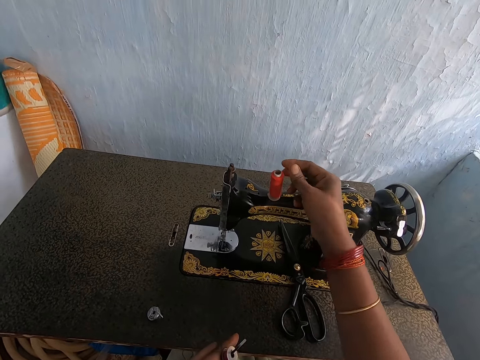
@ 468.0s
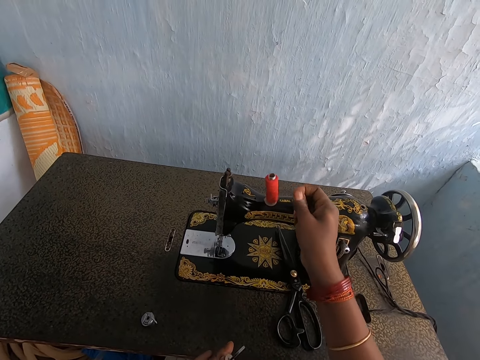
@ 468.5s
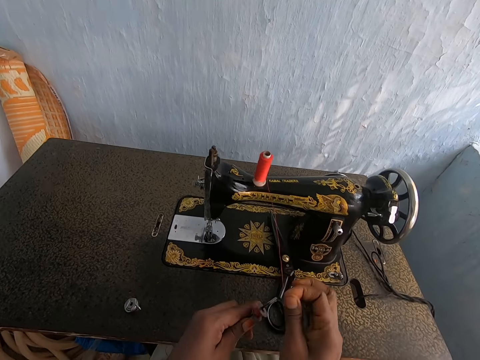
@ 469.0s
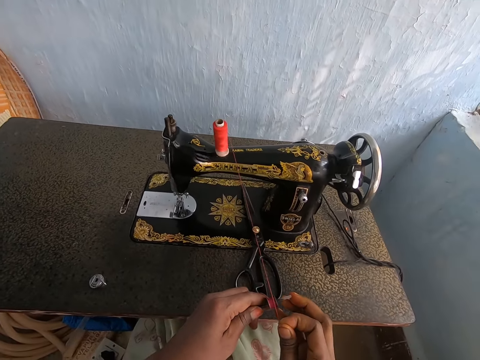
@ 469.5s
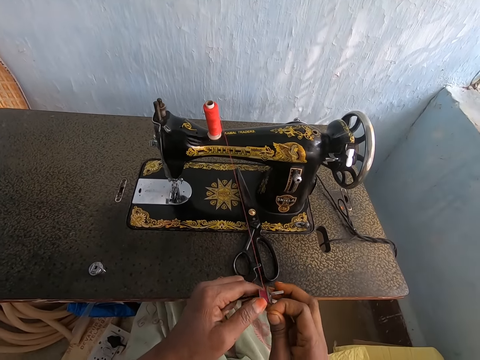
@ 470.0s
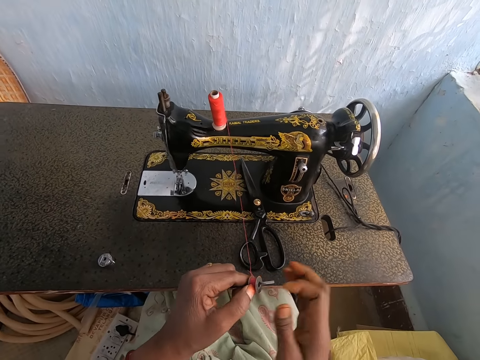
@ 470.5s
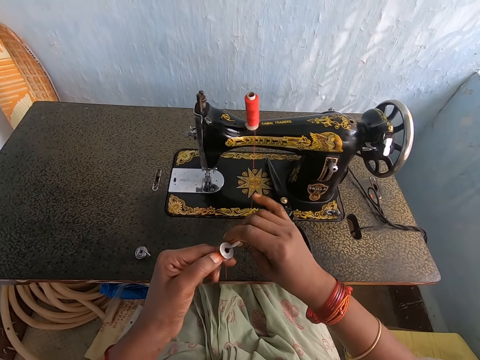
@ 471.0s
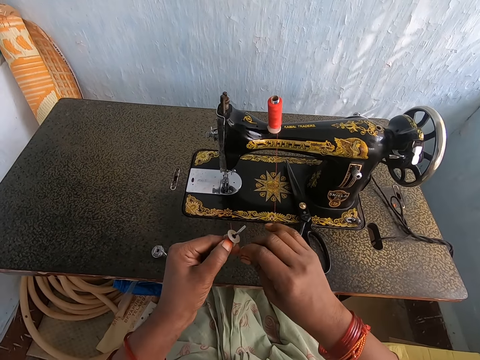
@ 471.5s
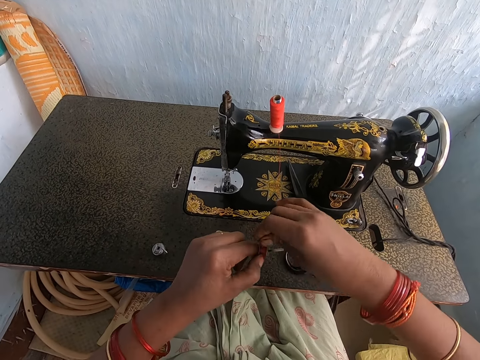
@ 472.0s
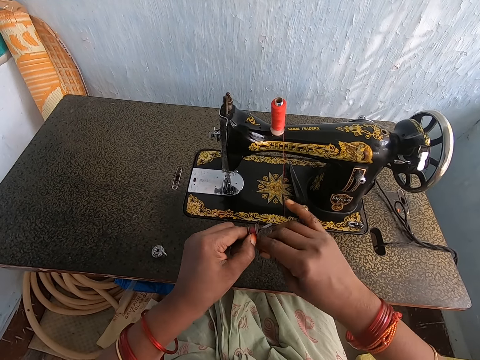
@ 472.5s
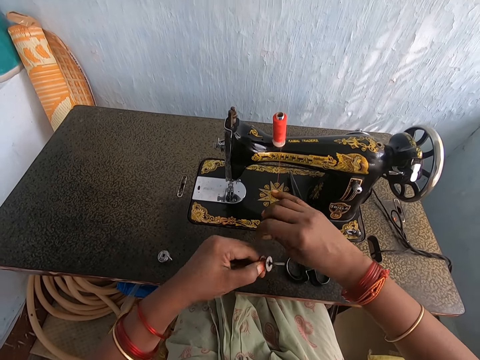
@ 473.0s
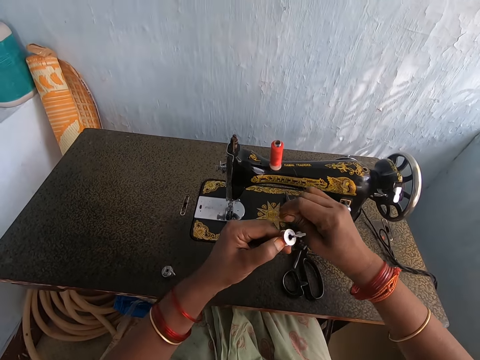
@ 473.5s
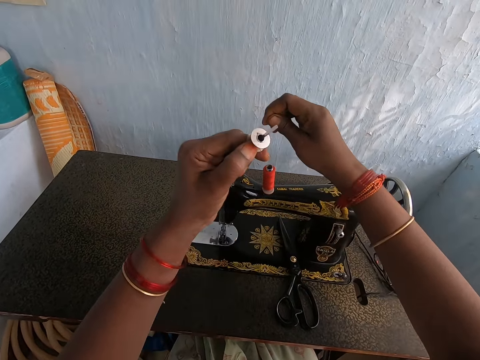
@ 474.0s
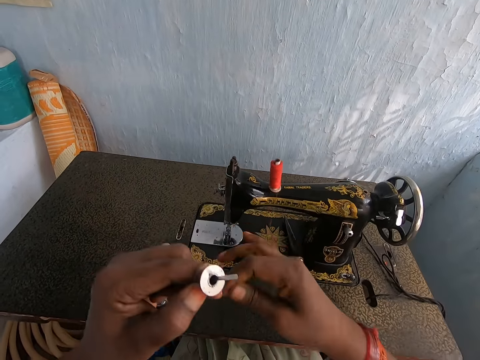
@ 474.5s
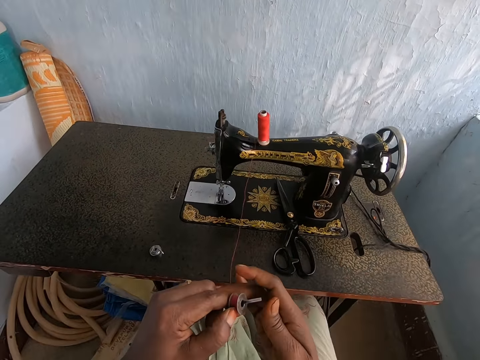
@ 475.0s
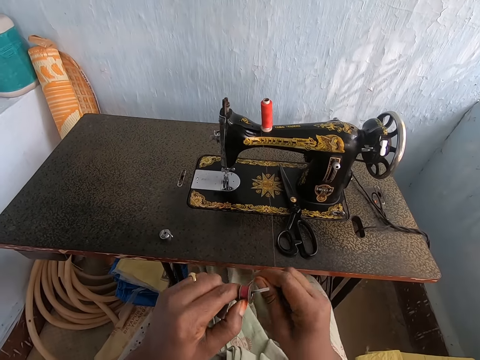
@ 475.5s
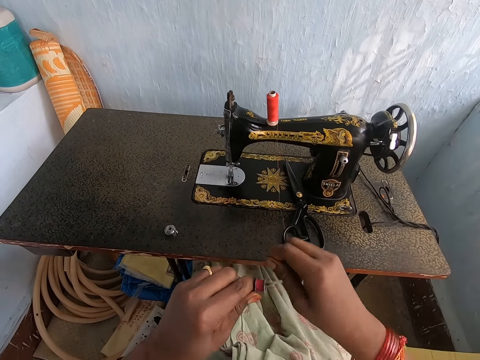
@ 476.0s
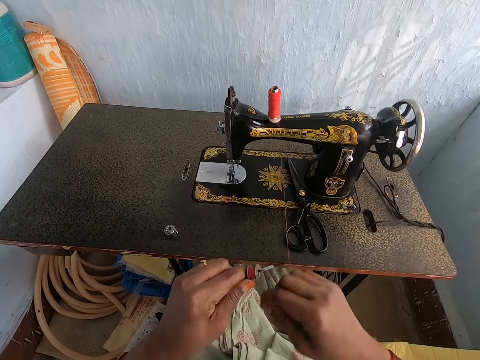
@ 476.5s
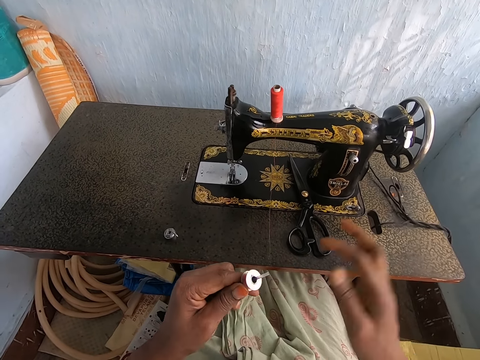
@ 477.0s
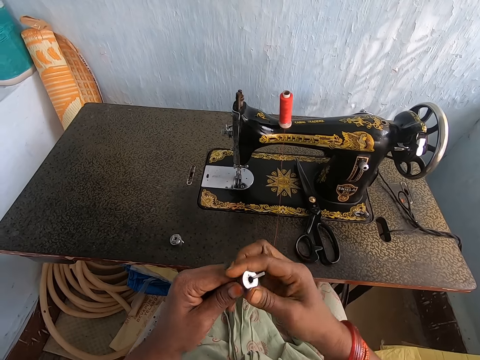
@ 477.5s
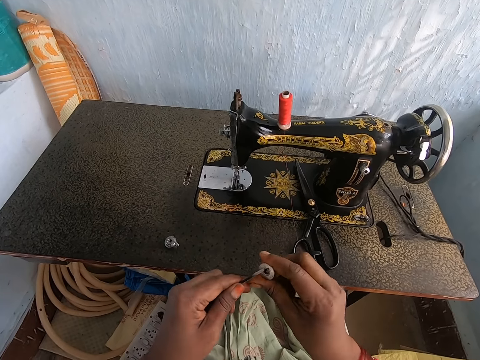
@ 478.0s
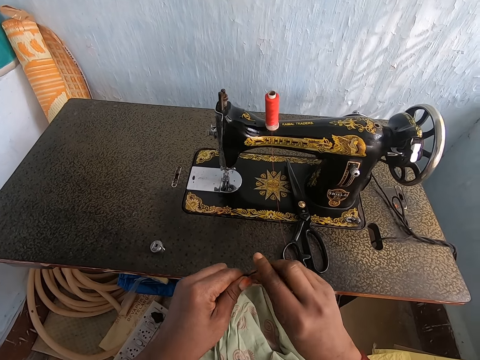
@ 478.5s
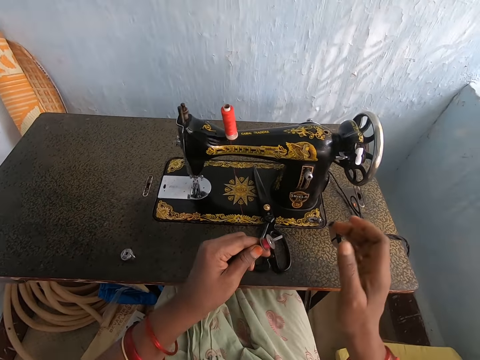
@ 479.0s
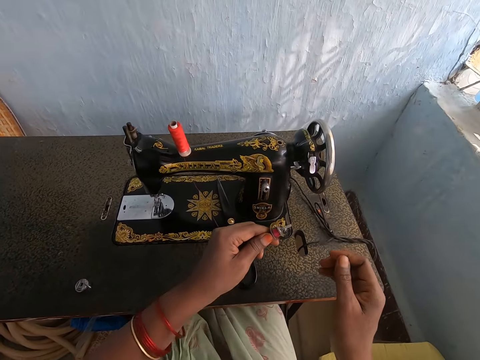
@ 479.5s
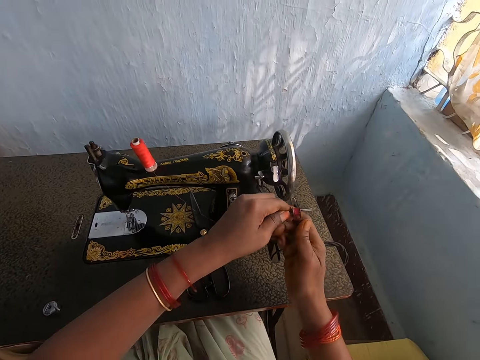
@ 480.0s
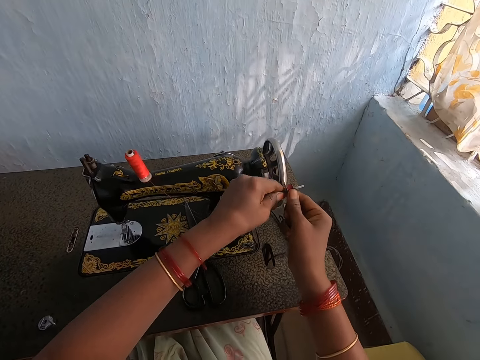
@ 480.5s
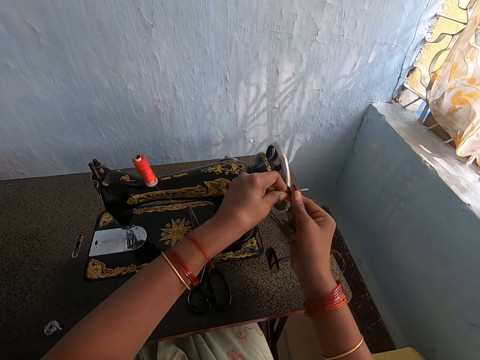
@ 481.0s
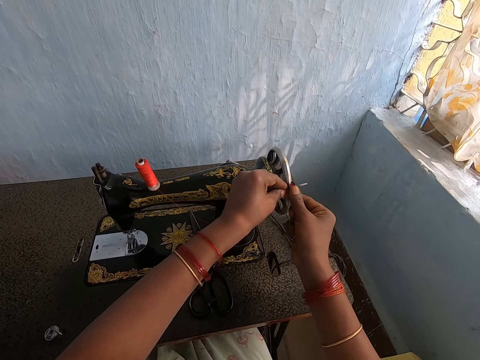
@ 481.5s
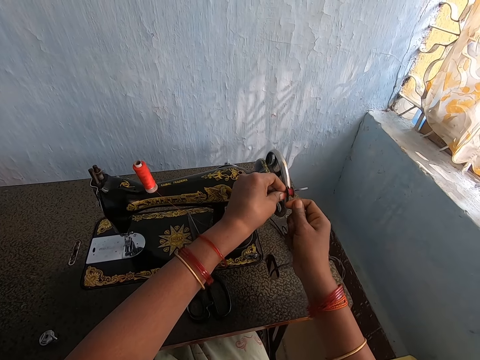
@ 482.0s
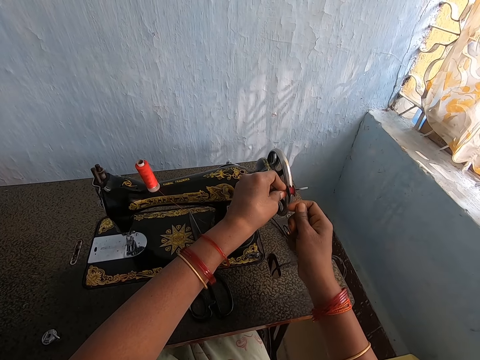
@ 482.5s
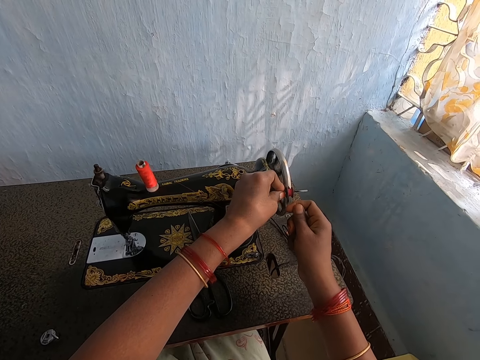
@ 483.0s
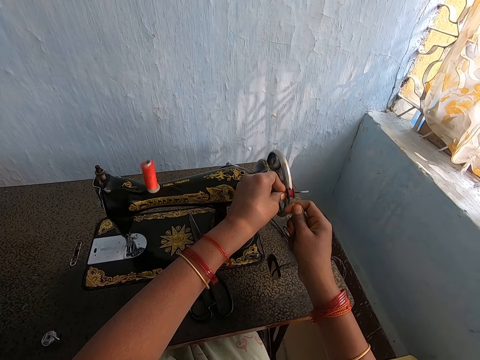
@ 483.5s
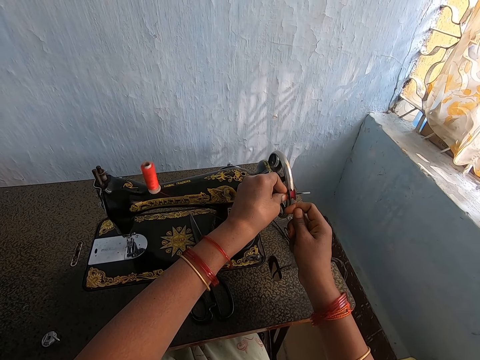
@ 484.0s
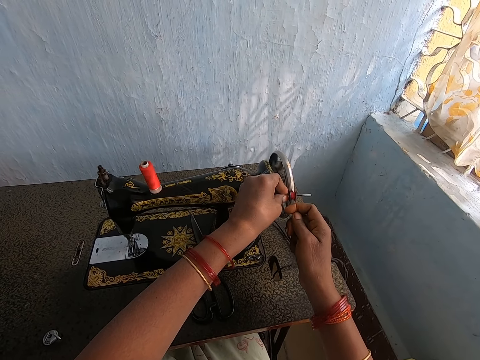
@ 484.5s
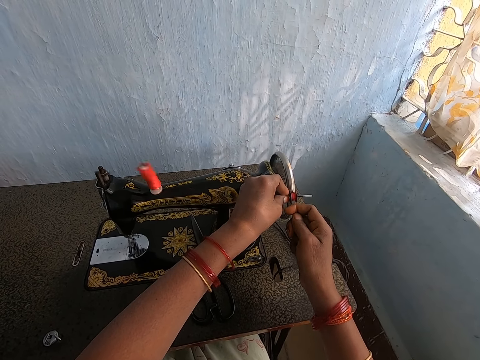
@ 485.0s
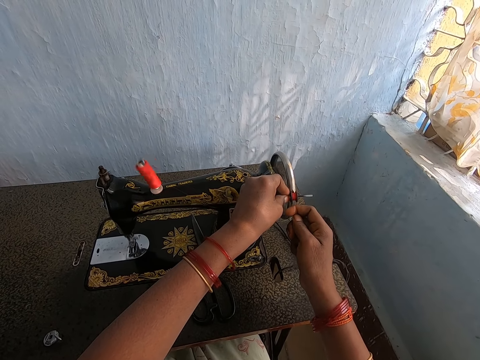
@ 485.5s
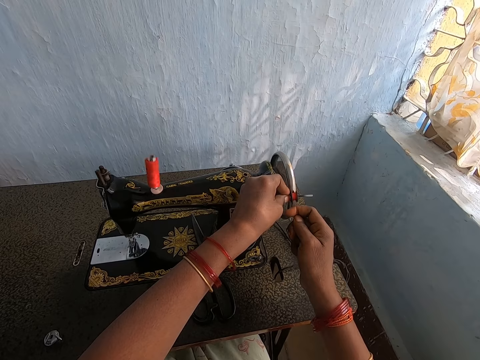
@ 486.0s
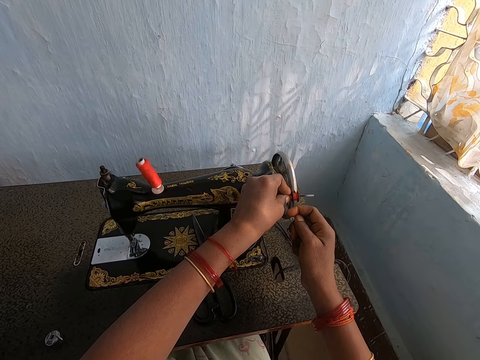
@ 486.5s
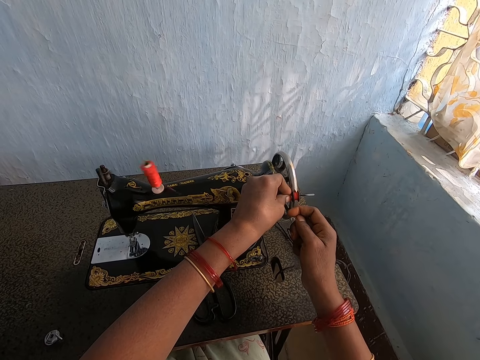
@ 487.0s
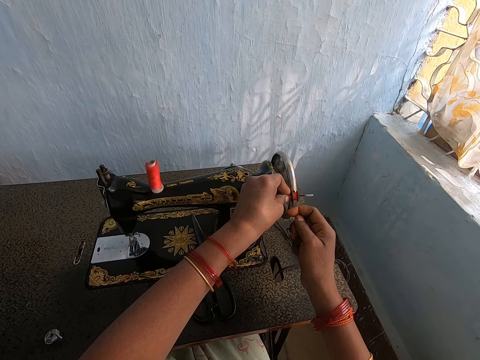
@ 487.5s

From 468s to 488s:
The camera wearer pulls thread from the orange thread roll on the spool pin of the sewing machine with her right hand. She places the thread on the thread reel or thread holder with her right hand. She rolls the thread on the thread reel with her right hand. She removes the thread reel from the iron rod with her right hand. She rotates the thread holder on the machine. She fixes the thread reel on the iron rod with her right hand. She places the thread reel on the iron rod against the balance wheel of the sewing machine with both hands. She reels against the balance wheel of the sewing machine with both hands.

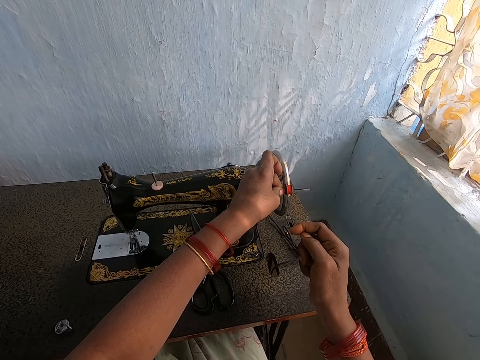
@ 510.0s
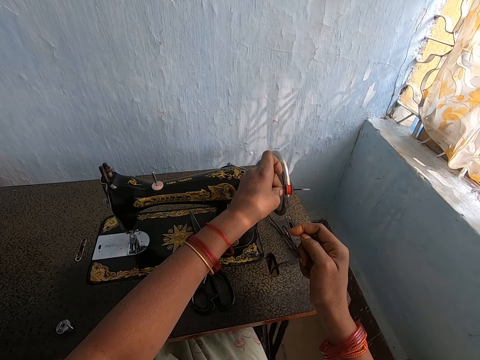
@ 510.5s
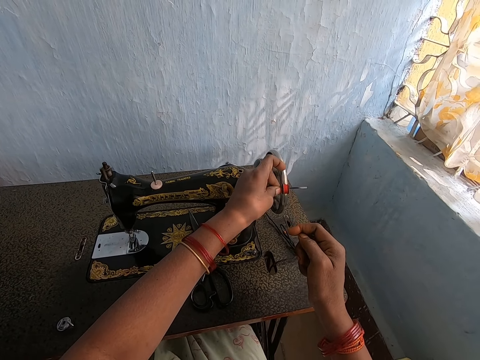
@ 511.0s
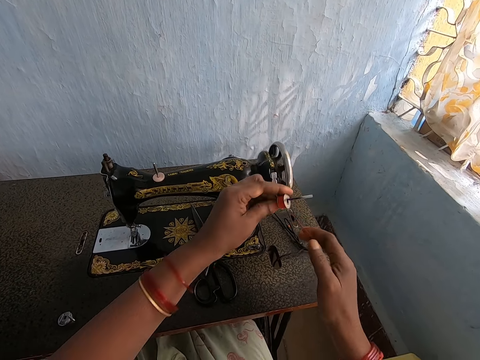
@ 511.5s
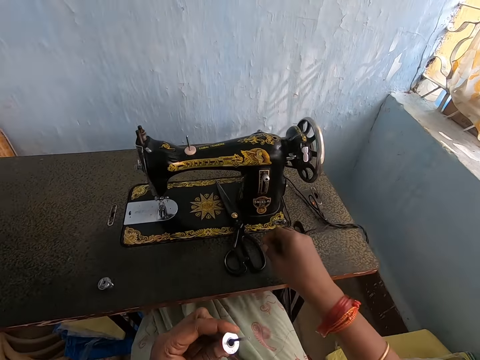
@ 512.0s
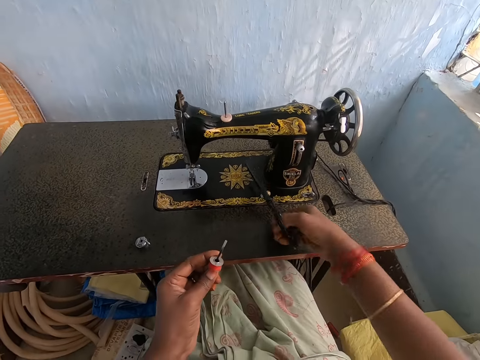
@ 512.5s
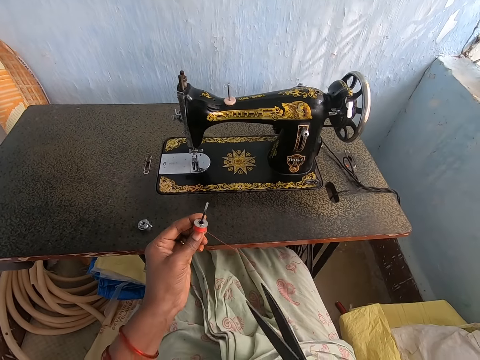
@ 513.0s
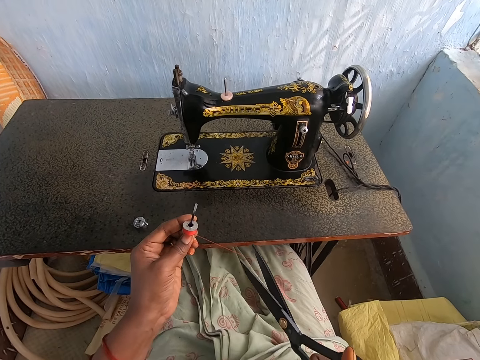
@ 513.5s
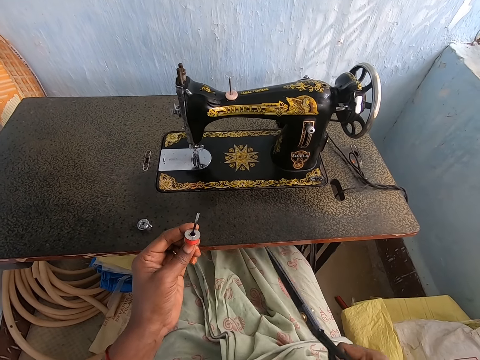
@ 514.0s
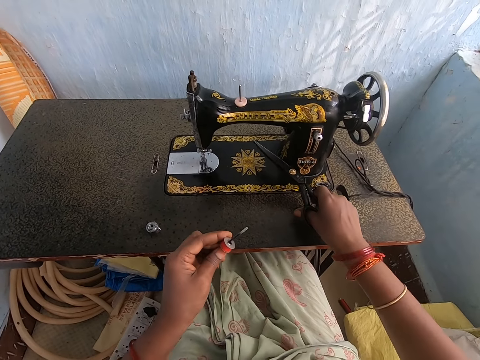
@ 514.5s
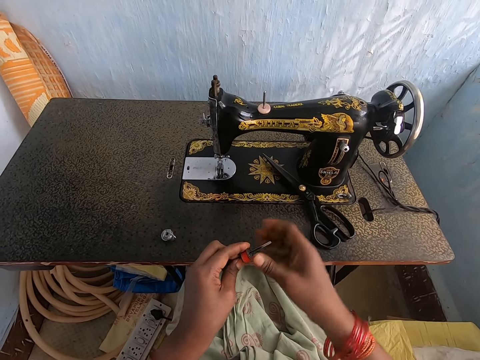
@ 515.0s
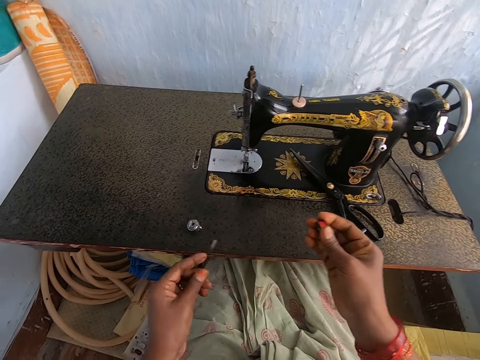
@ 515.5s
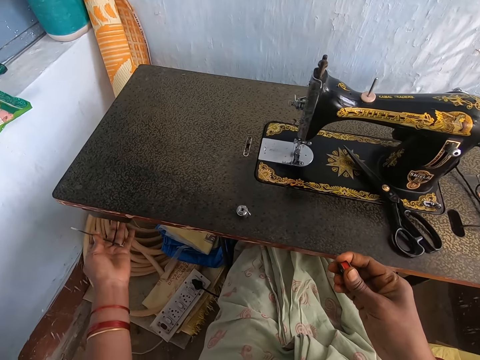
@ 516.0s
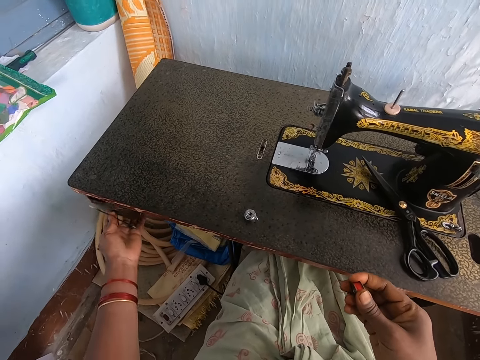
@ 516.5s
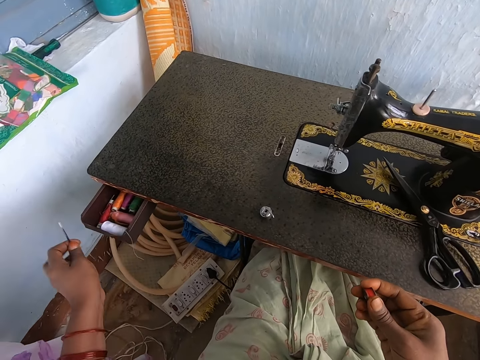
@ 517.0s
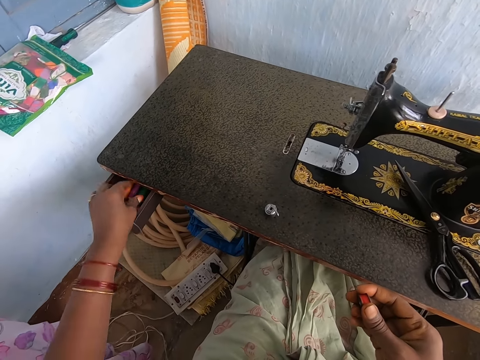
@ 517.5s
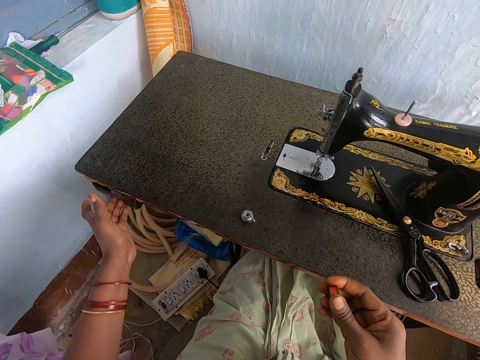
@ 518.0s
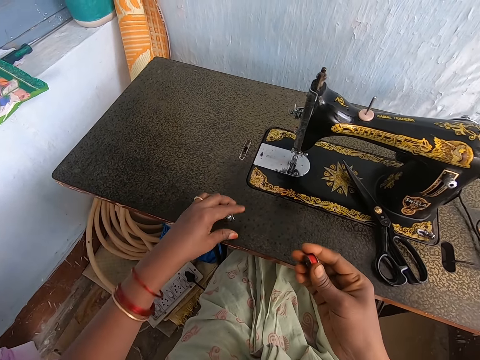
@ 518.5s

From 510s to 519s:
The camera wearer picks up the pair of scissors from the sewing machine with her right hand. She cuts the thread with the pair of scissors in her right hand. She drops the pair of scissors on the sewing machine with her right hand. She removes the thread reel from the iron rod with her right hand. She opens the drawer with her left hand. She drops the iron rod in the drawer with her left hand. She closes the drawer with her left hand.
